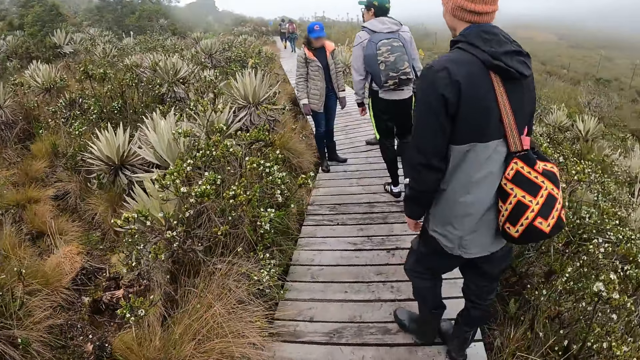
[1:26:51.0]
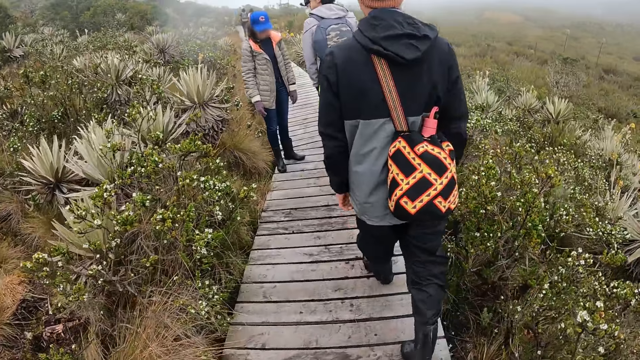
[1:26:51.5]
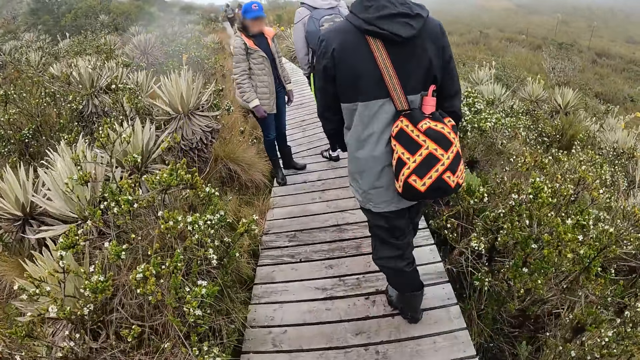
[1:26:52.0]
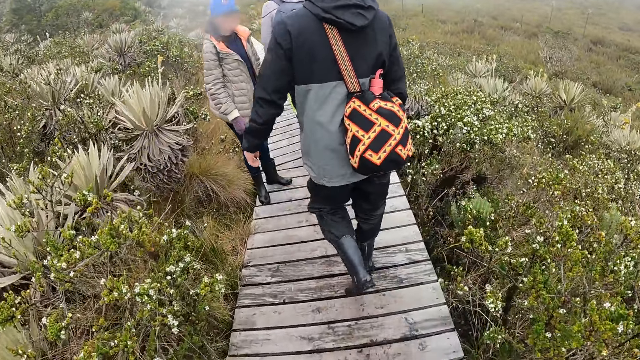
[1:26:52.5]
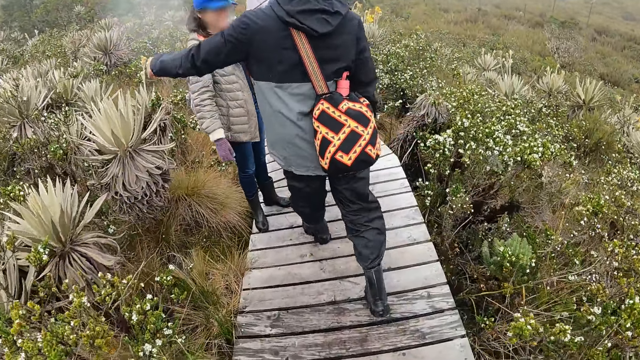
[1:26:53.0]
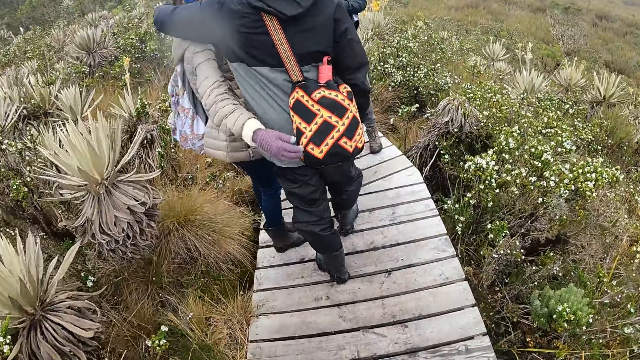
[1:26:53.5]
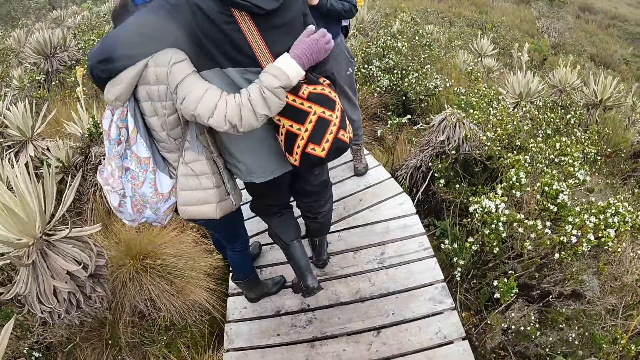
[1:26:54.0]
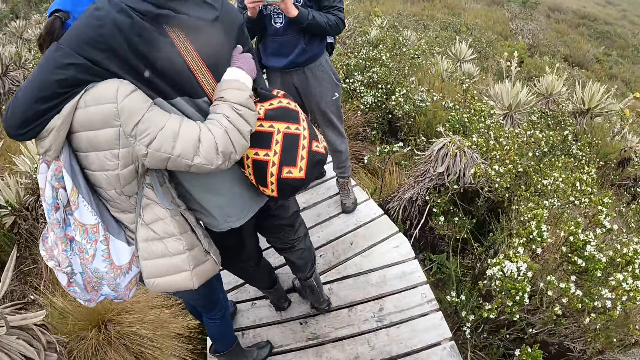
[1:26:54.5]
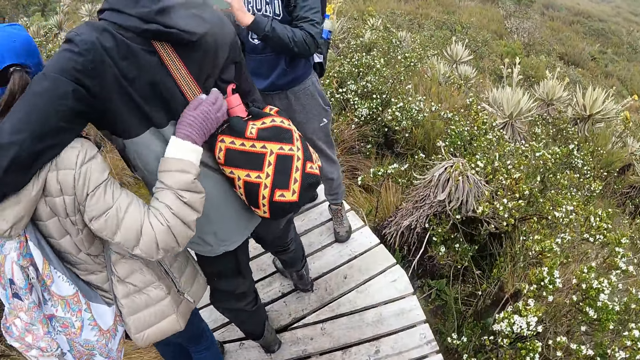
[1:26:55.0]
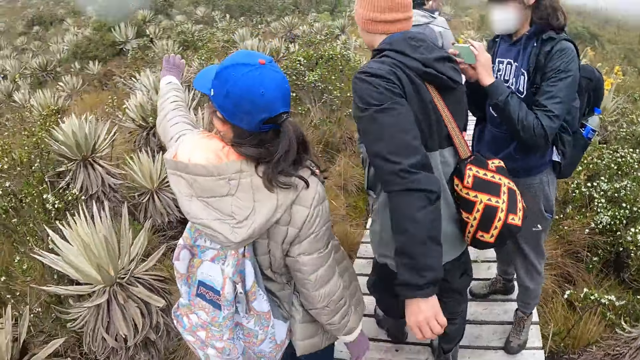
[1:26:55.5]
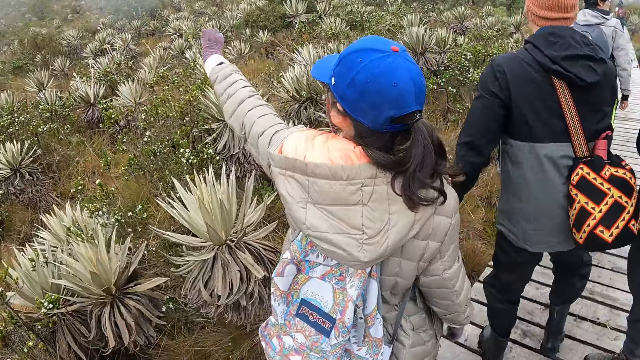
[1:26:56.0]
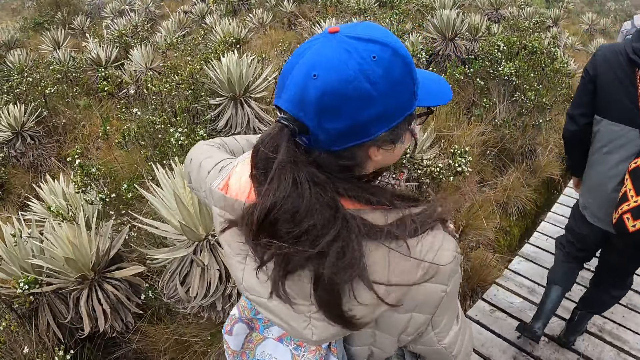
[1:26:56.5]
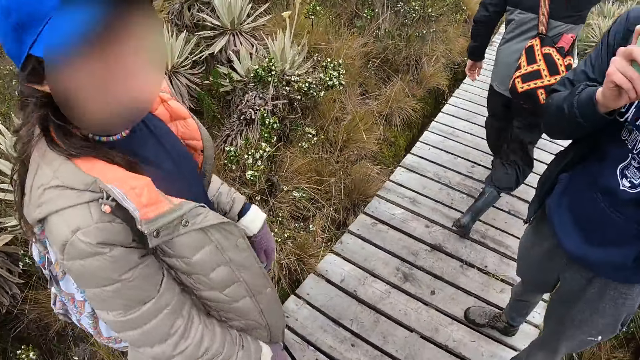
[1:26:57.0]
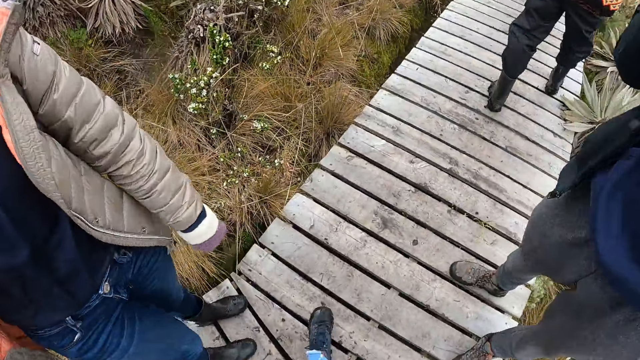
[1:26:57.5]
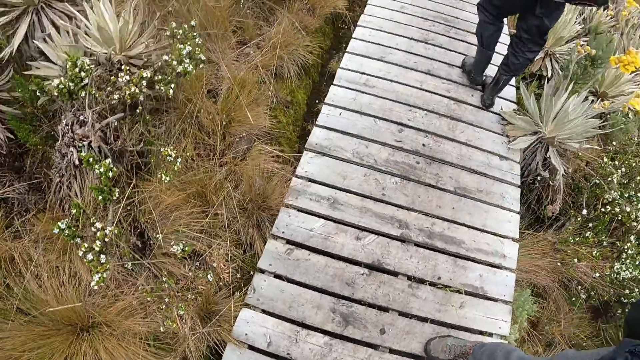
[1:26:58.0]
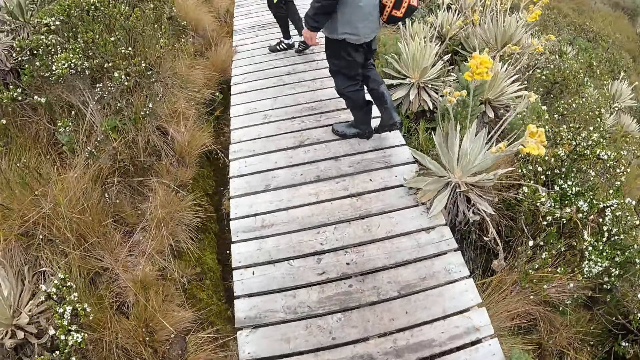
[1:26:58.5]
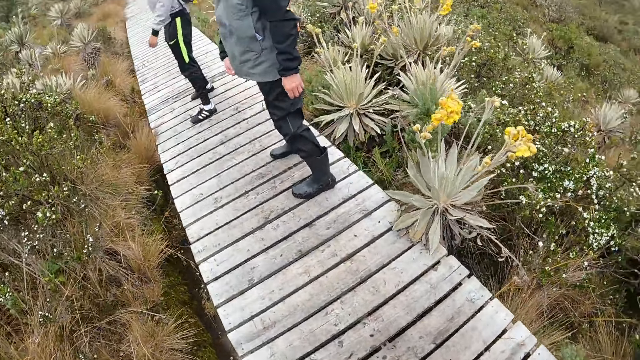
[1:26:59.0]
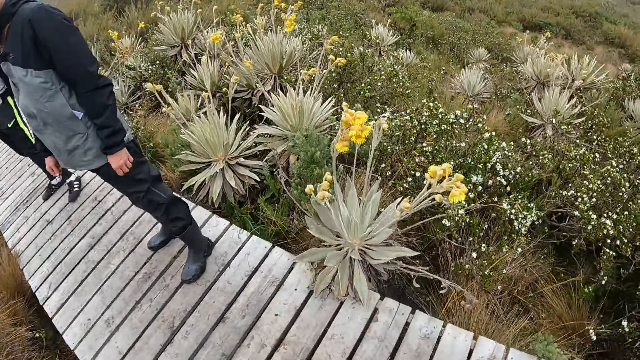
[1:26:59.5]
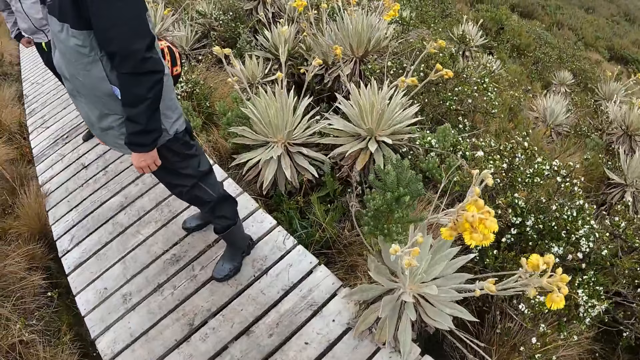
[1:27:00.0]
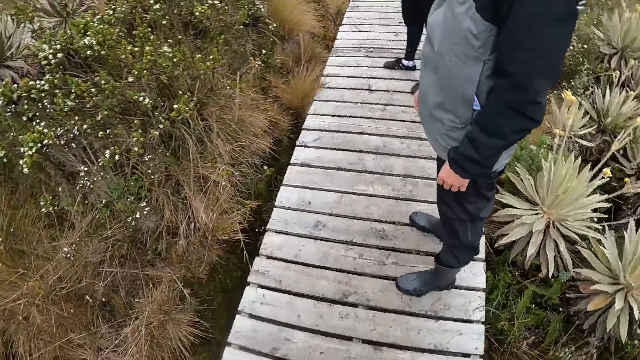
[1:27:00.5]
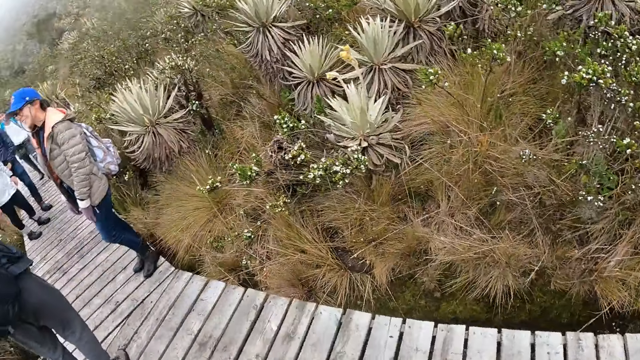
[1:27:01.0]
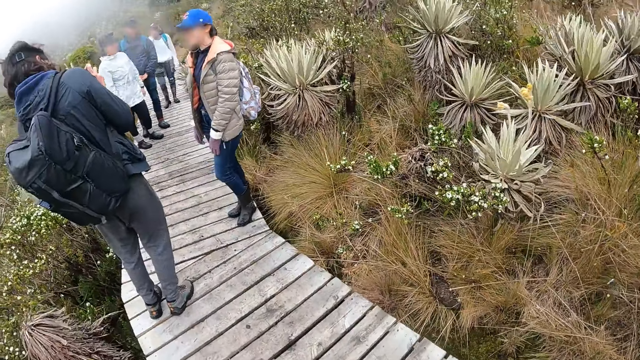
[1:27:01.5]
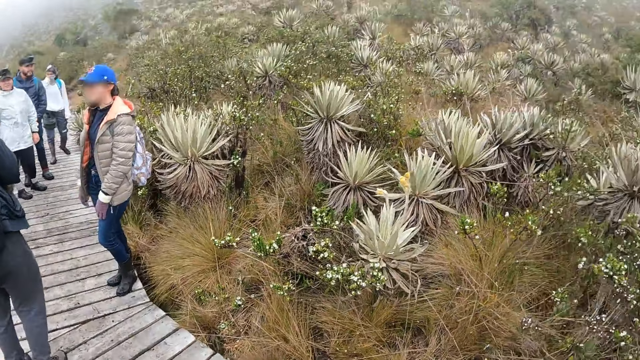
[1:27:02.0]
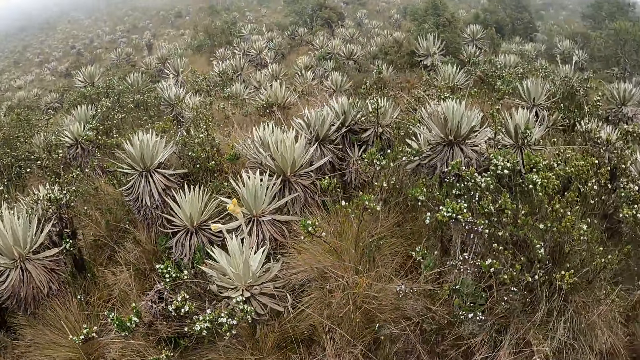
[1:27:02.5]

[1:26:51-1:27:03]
The camera wearer walks on a walkway. A man hugs a woman with his left hand. The camera wearer walks on the walkway. Another man holds a phone in both hands. The woman points at something. The camera wearer walks past the woman on the walkway. They look around.

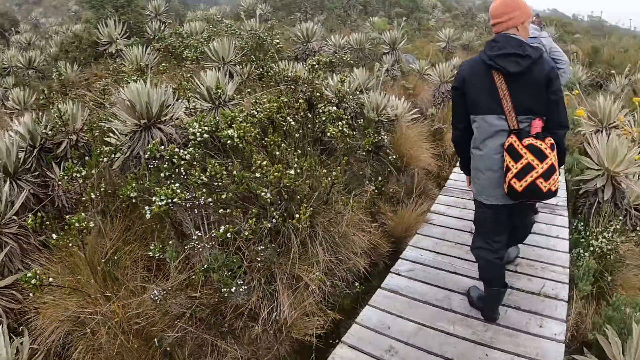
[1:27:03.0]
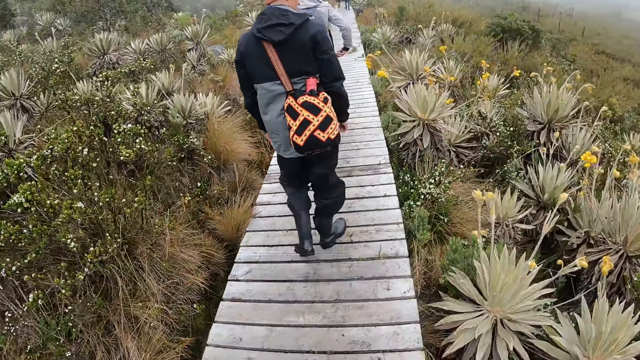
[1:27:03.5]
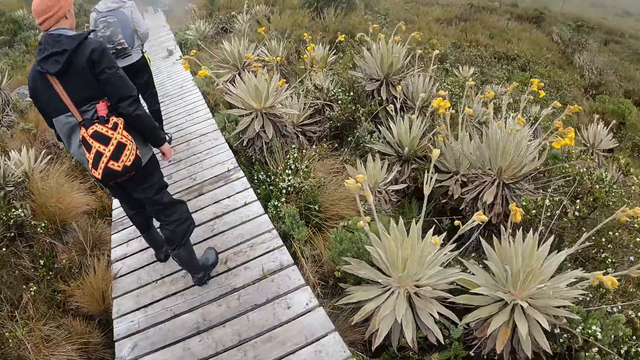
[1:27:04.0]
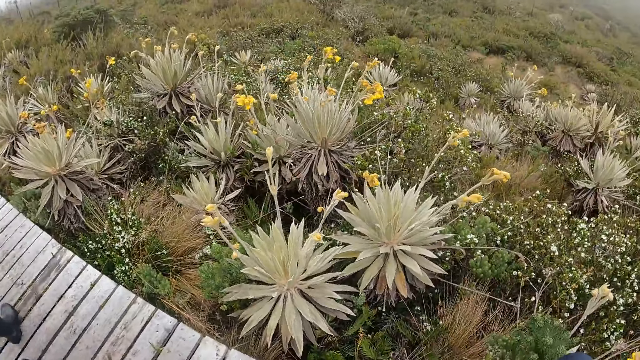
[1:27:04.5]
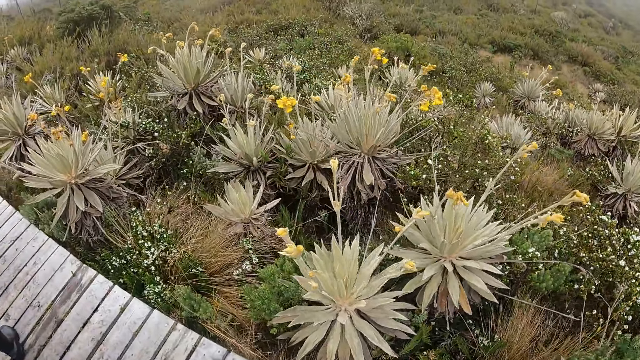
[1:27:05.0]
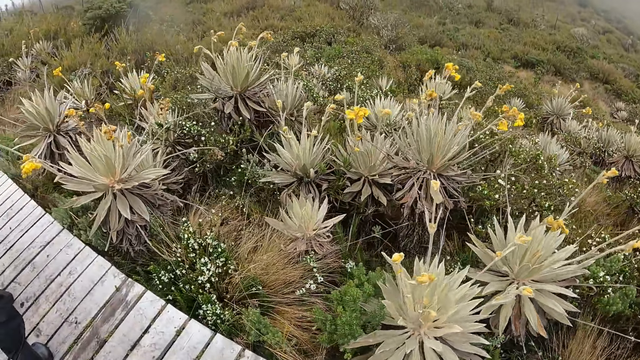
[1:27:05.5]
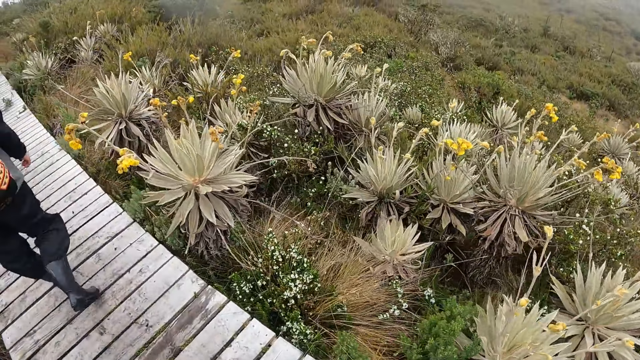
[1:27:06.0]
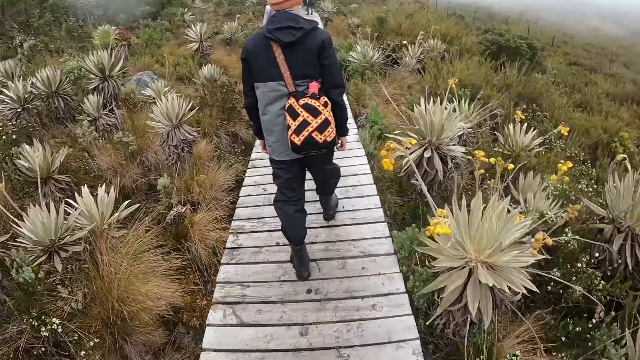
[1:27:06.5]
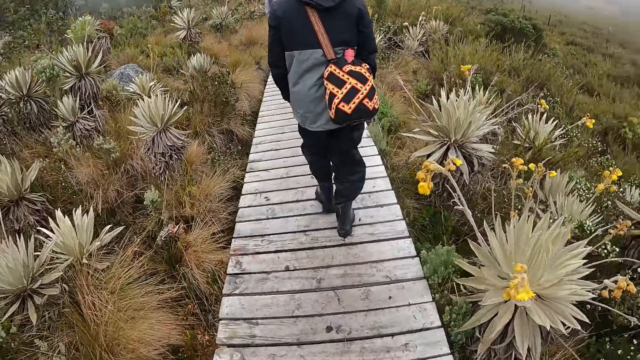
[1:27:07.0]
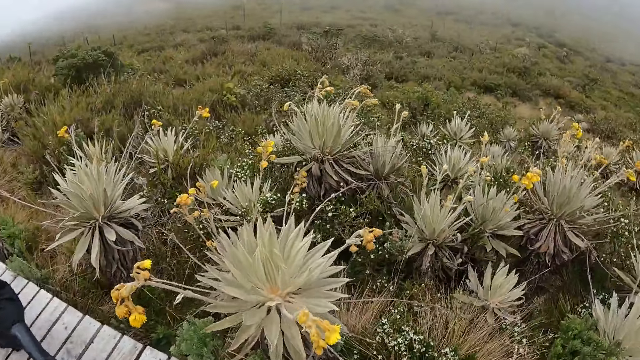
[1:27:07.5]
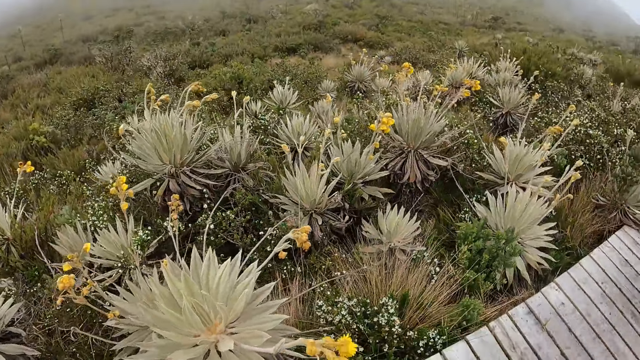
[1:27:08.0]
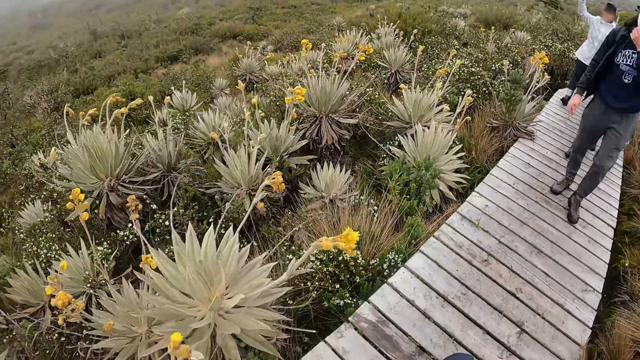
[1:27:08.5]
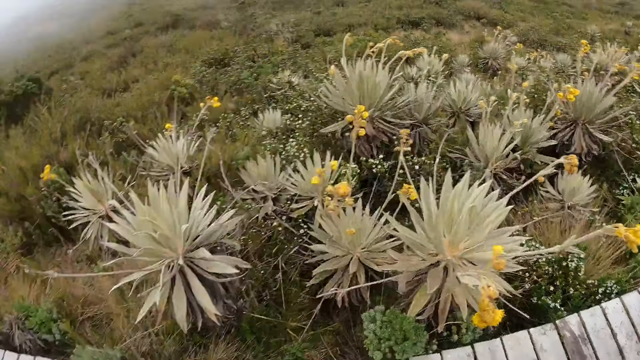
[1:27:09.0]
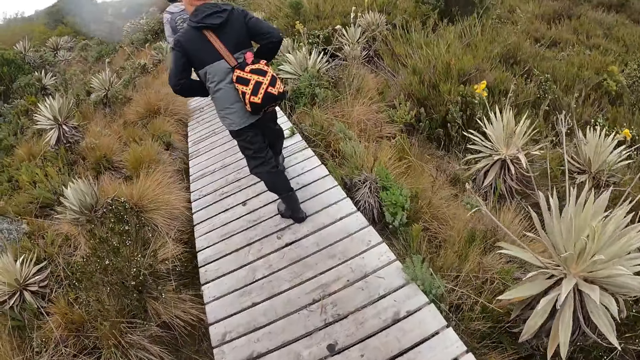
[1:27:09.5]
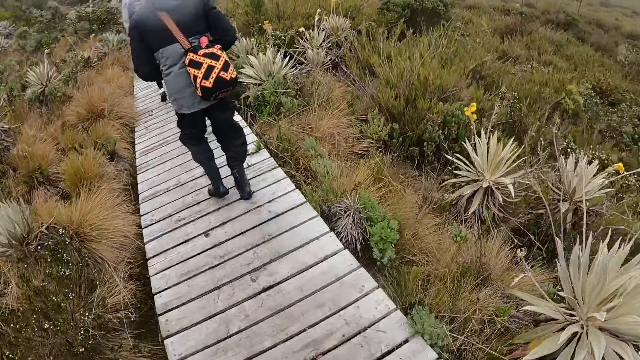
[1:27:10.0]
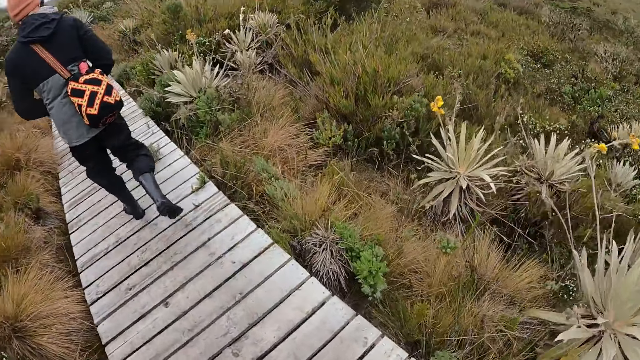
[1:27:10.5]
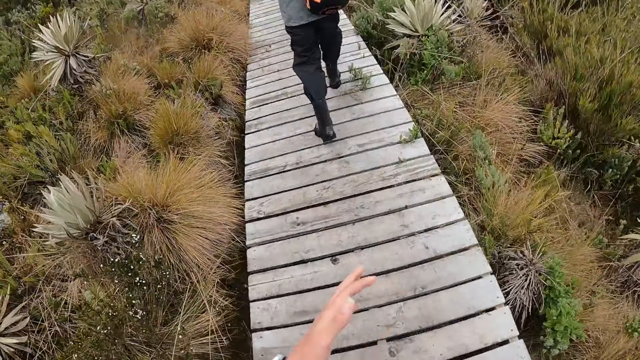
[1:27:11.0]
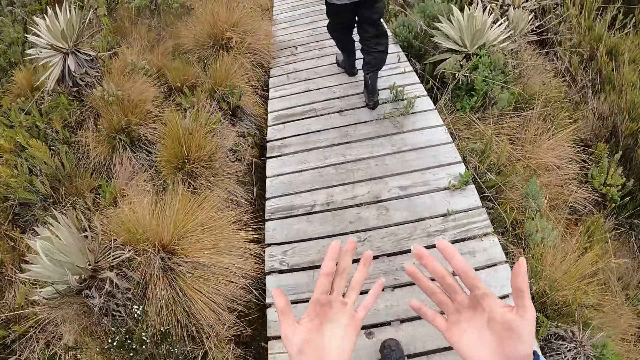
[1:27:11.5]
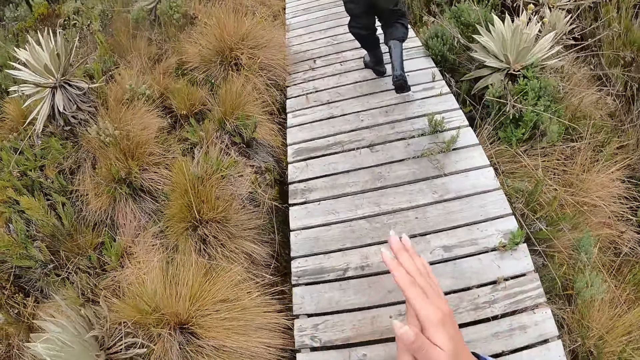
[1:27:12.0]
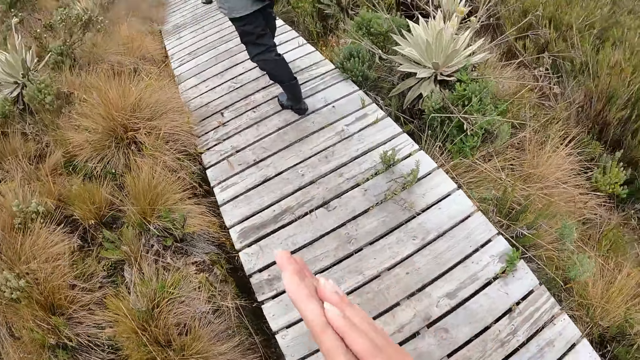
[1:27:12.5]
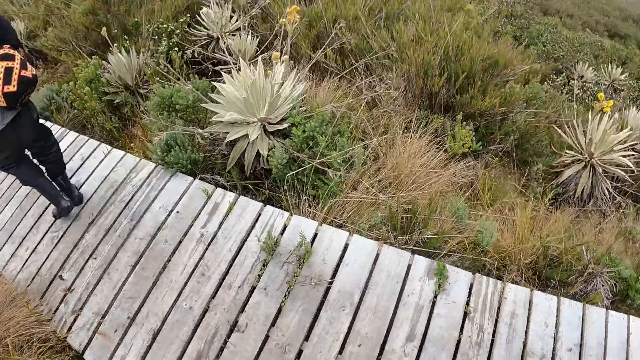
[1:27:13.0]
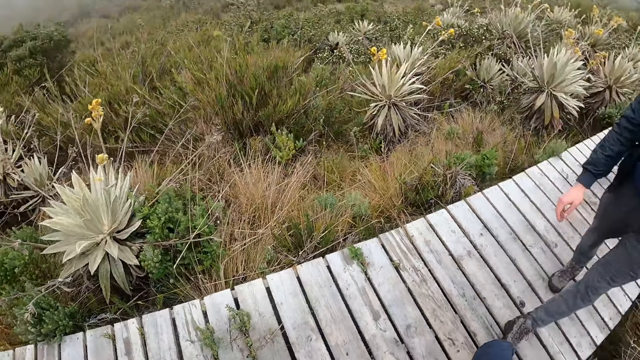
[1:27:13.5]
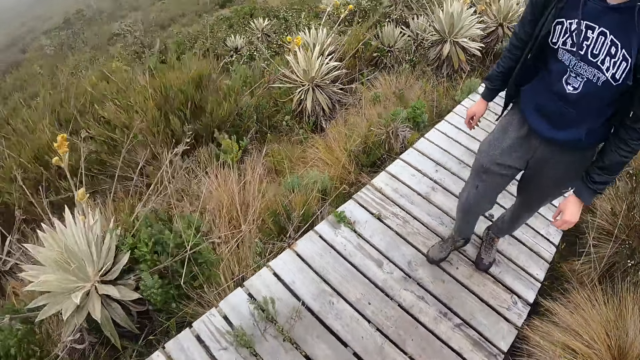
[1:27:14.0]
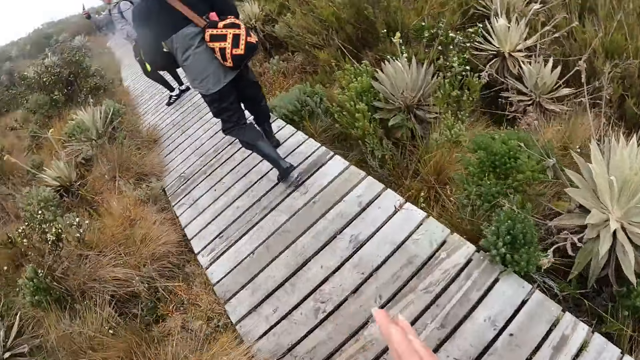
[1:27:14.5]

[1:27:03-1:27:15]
The camera wearer walks on a walkway. They rub their hands. They look around.
